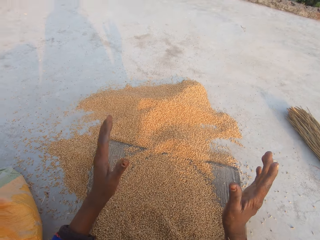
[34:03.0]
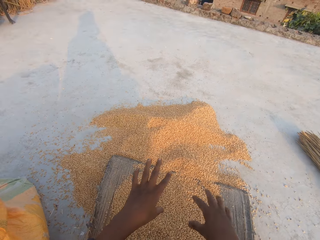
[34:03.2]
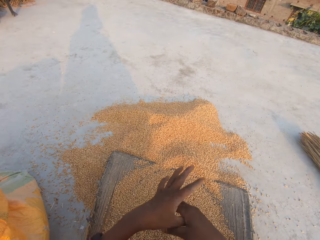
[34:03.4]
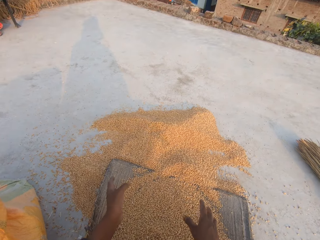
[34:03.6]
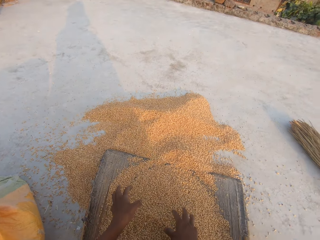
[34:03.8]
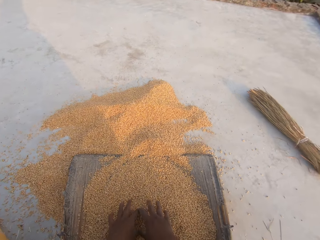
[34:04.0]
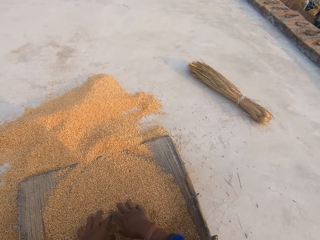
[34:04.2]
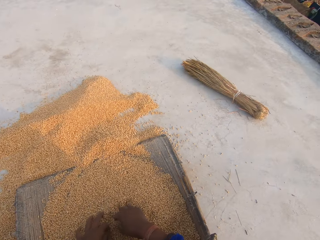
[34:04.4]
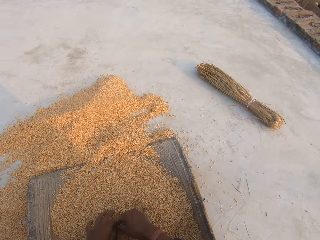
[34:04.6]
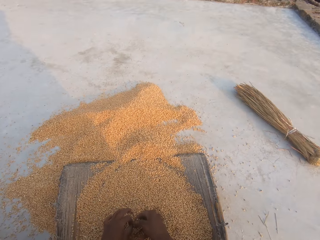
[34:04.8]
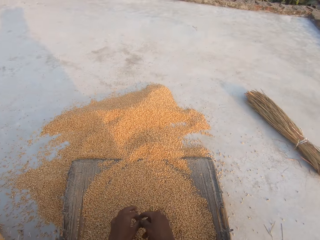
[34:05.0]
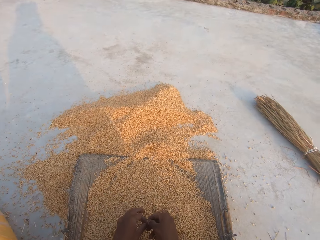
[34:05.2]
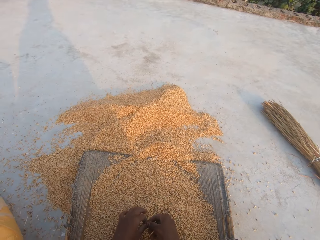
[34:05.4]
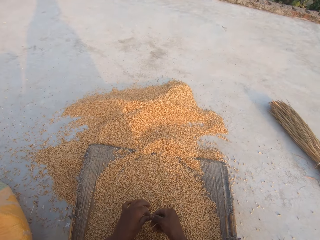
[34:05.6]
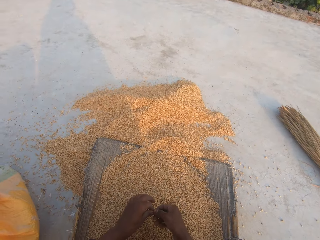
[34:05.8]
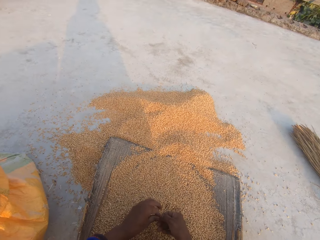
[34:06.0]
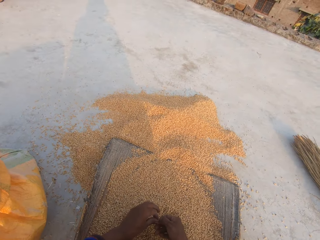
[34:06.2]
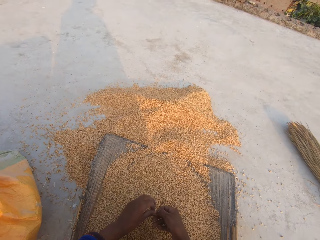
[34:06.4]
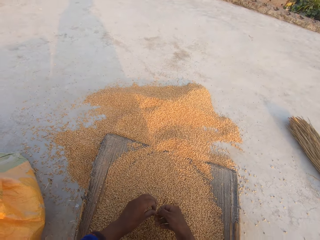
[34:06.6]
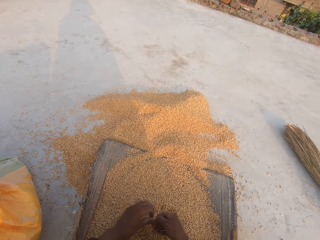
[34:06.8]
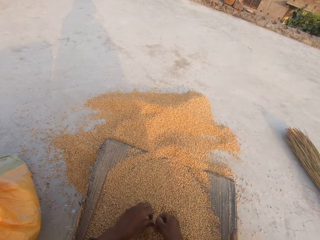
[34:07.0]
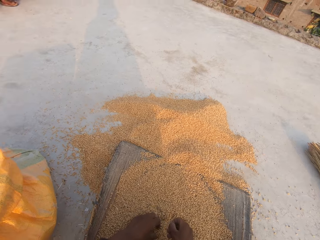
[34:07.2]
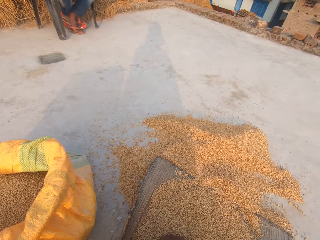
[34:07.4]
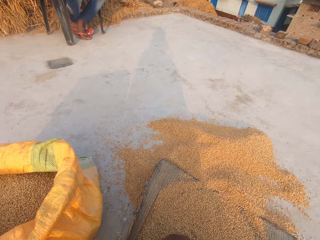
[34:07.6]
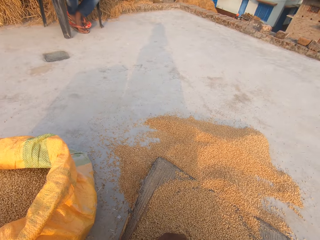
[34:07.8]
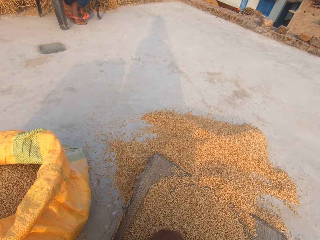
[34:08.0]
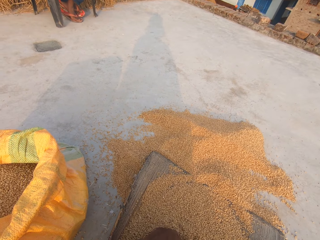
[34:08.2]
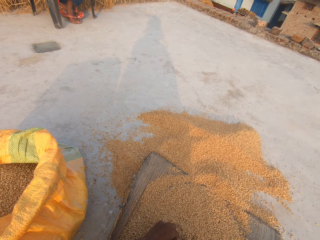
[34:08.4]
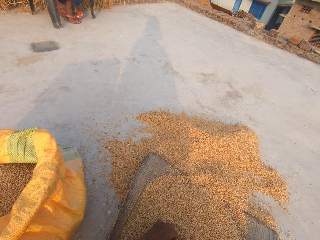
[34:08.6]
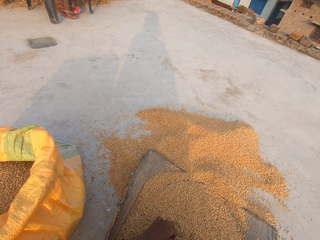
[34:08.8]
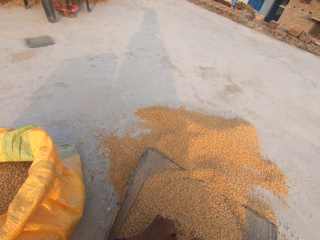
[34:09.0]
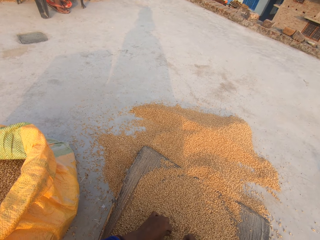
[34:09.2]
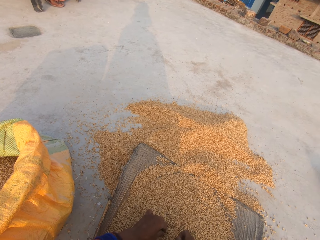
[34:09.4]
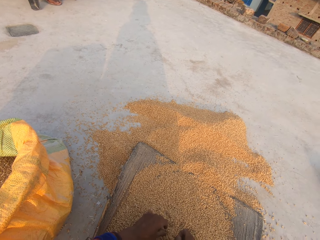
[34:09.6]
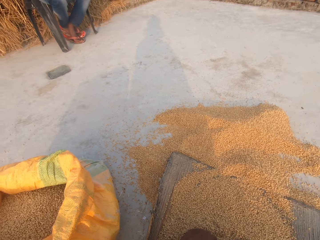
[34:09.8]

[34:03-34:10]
The camera wearer touches the wheat kernels.

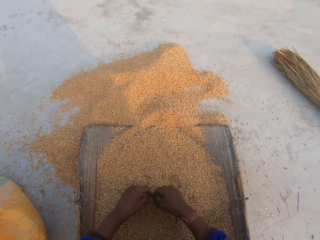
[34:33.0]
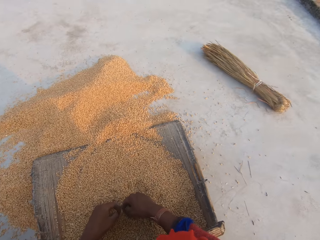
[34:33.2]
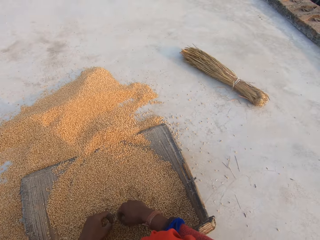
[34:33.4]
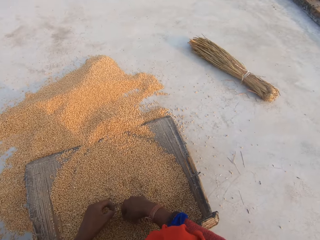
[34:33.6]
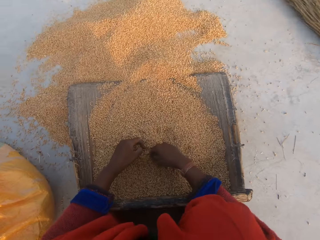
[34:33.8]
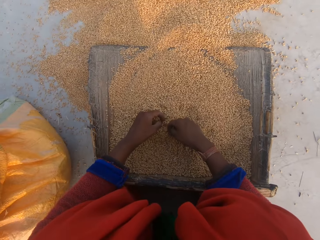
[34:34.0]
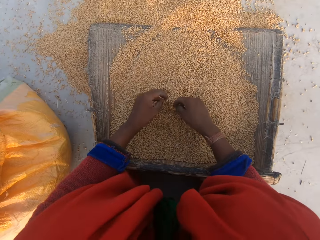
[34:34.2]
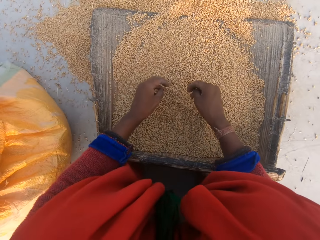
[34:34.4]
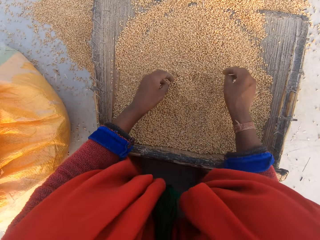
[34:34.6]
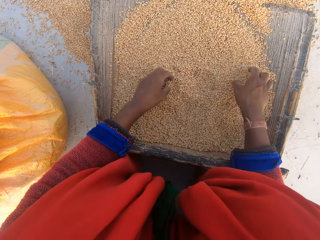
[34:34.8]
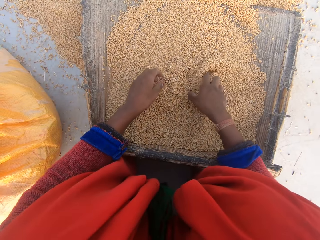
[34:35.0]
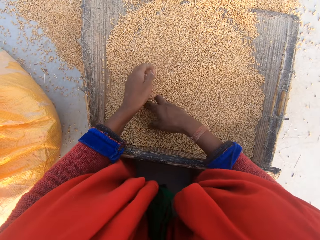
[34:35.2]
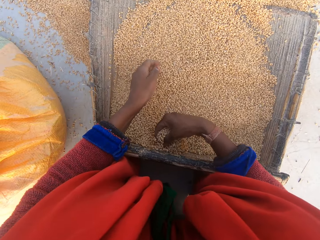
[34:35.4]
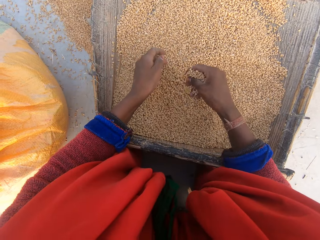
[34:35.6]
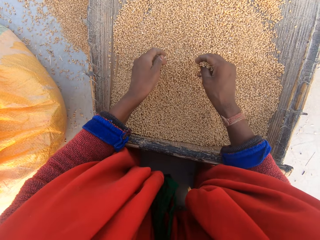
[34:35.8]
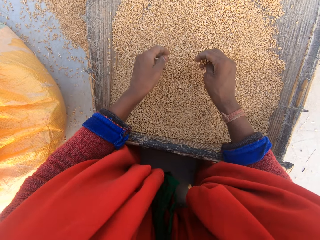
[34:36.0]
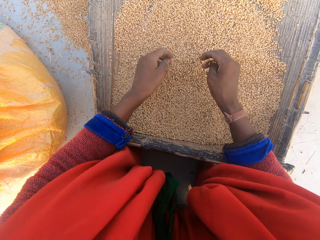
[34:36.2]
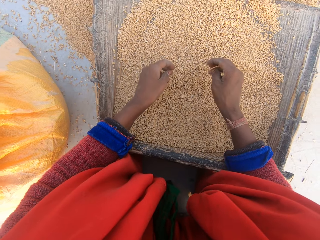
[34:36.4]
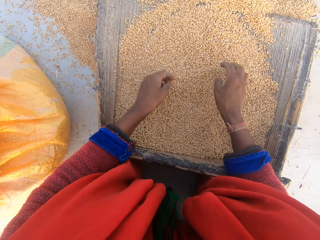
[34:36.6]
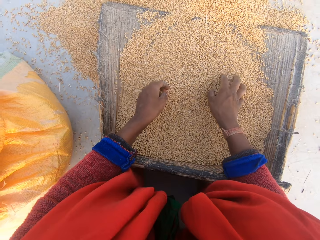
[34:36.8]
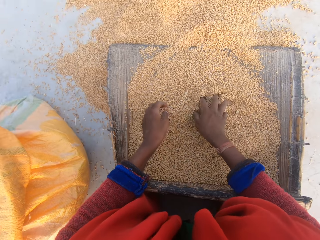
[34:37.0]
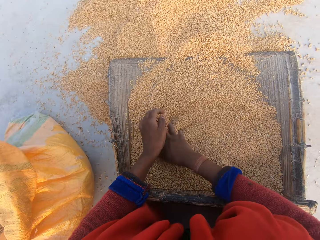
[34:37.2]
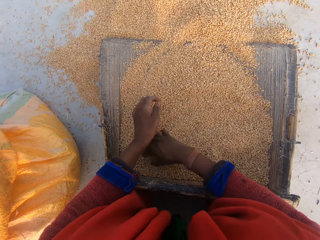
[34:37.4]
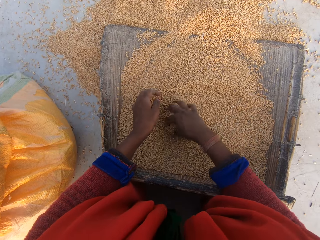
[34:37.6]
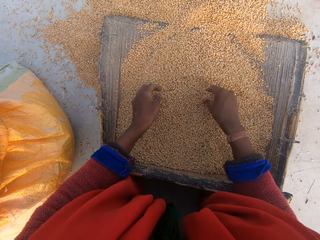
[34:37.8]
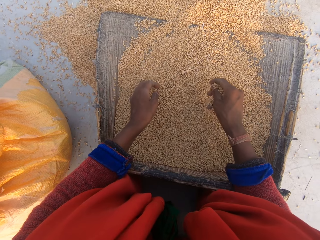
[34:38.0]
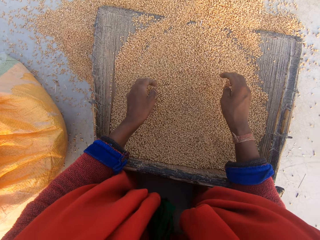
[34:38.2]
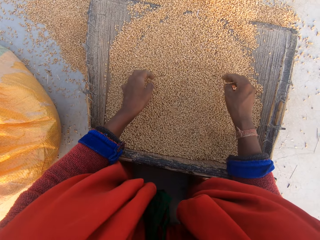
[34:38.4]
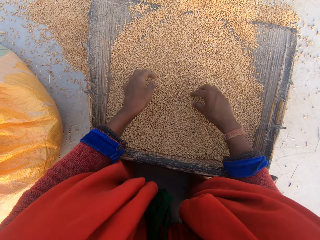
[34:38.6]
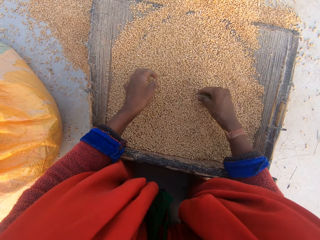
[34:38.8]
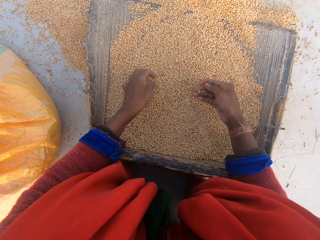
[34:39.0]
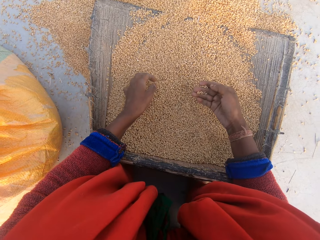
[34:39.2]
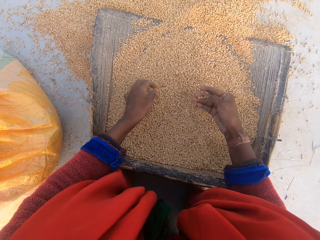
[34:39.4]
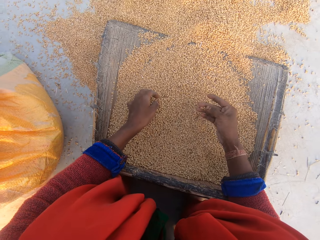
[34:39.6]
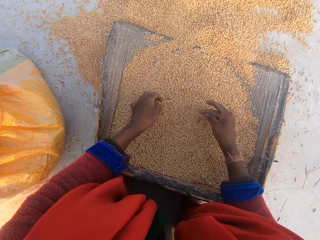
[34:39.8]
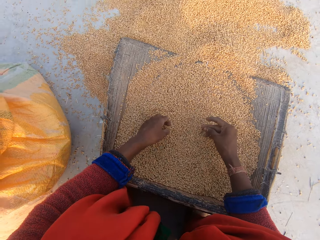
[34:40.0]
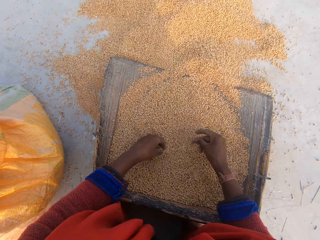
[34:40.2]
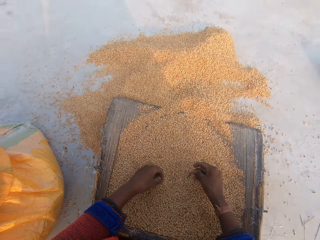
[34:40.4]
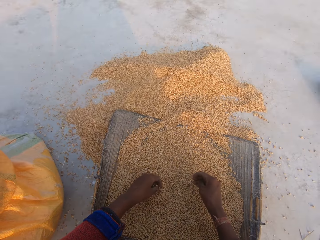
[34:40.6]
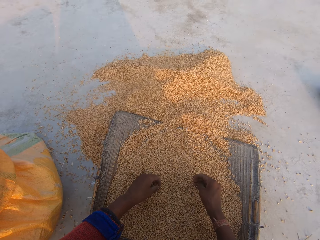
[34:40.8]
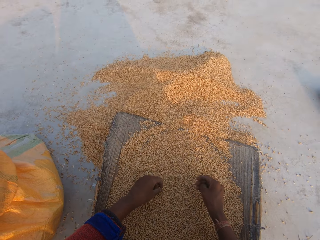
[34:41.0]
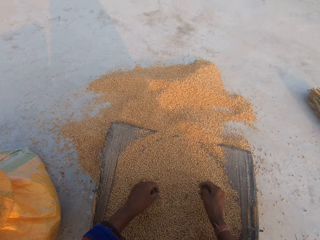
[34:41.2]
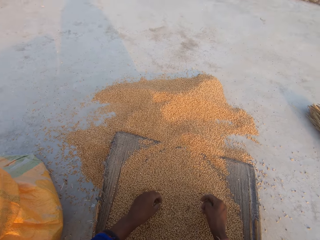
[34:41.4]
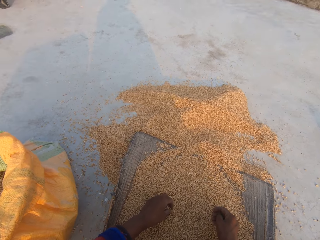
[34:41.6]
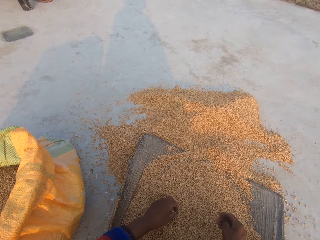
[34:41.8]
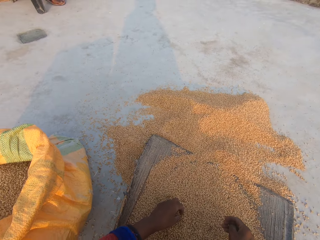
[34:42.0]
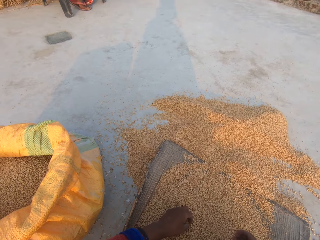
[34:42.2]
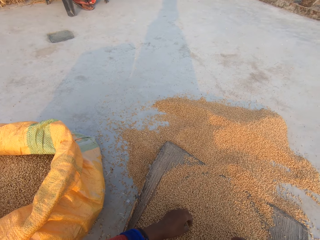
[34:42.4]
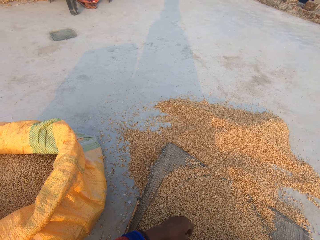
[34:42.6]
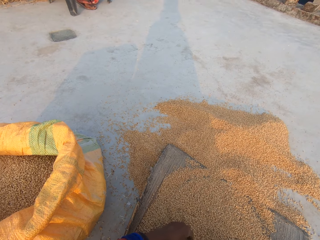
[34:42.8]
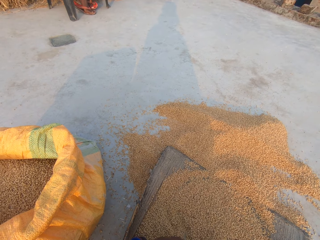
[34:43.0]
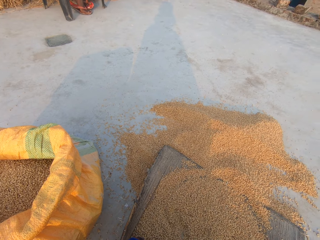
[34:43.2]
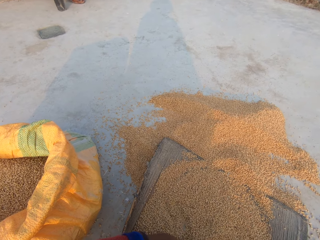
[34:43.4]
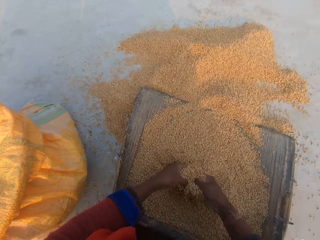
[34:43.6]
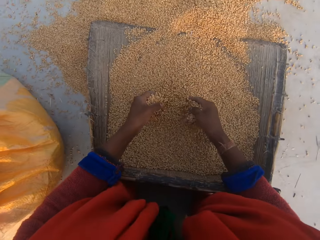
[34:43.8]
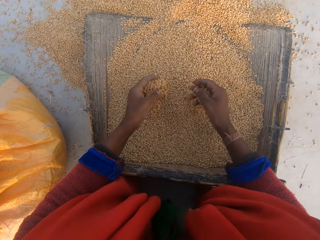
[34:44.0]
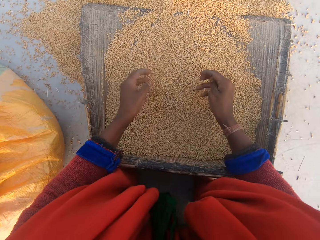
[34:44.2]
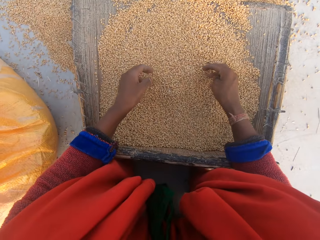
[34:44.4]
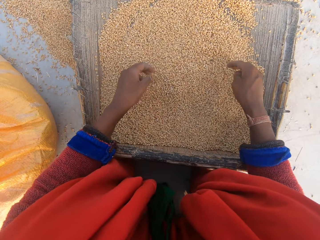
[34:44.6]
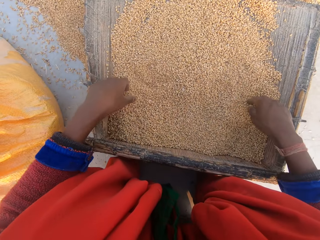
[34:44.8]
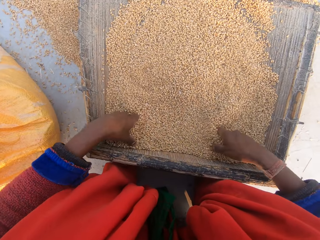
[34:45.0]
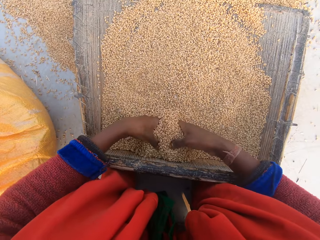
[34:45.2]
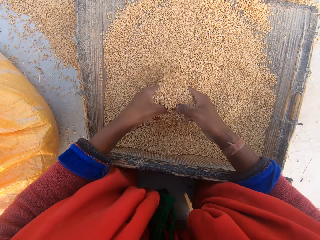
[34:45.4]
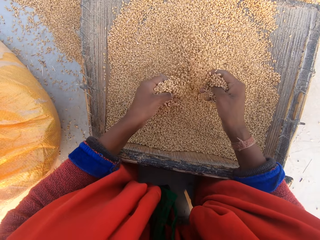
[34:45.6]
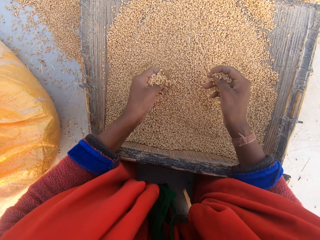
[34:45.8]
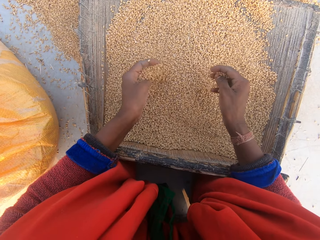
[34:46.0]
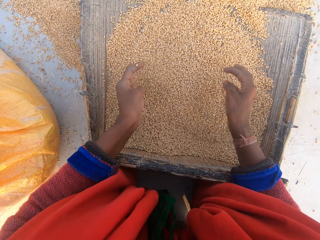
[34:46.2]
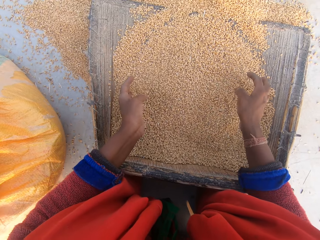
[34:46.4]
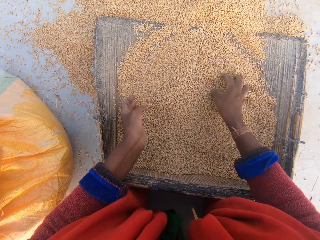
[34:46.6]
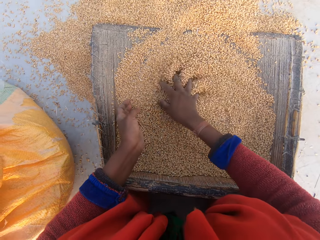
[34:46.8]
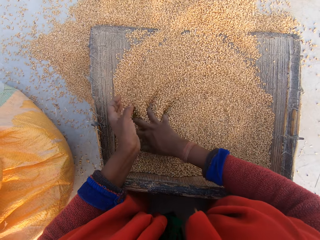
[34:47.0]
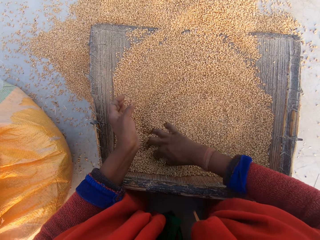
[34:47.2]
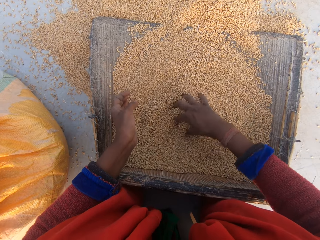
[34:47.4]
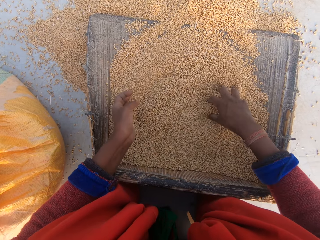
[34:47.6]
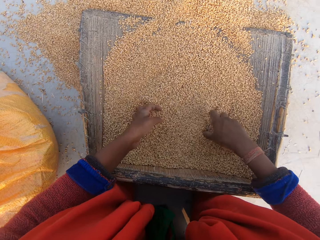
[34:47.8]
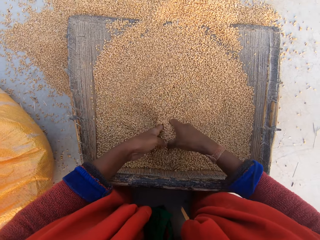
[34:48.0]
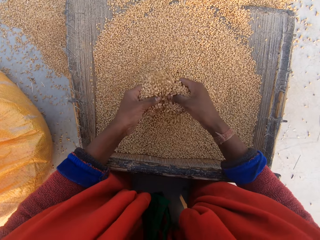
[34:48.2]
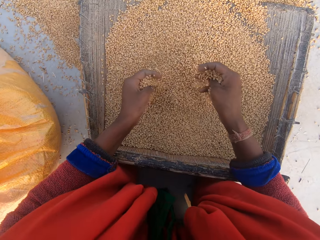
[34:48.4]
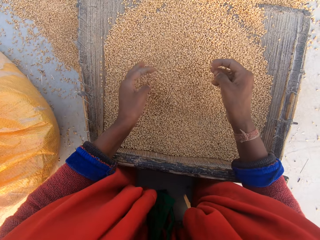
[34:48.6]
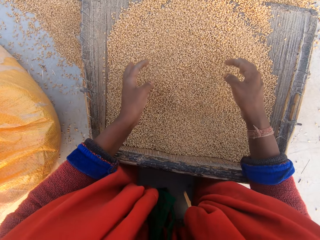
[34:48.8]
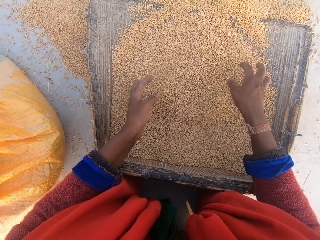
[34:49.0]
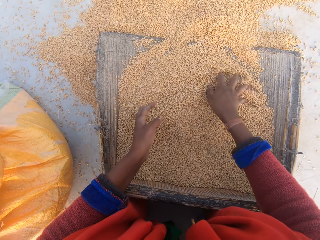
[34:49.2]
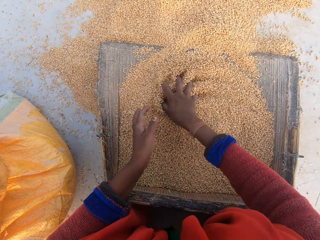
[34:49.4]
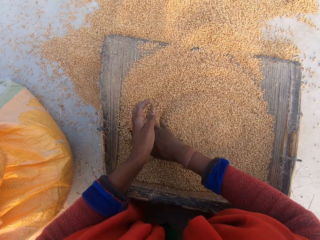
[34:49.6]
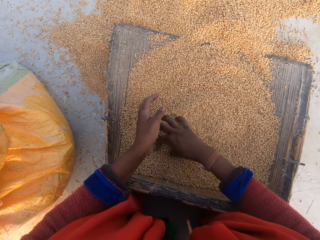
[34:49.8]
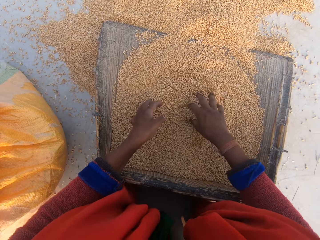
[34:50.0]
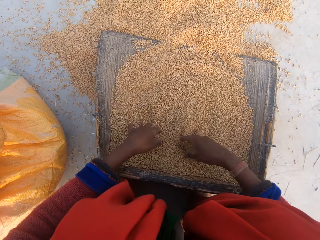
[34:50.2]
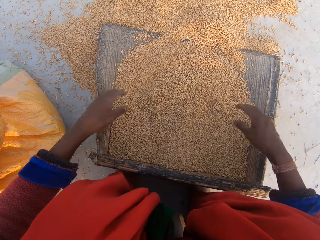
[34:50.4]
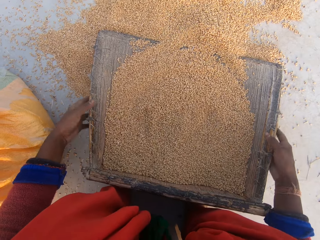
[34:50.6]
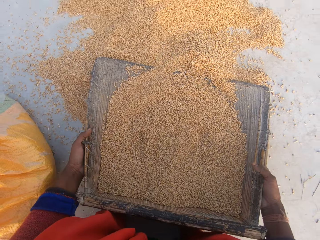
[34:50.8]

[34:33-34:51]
The camera wearer spreads the wheat kernels. They scoop the wheat kernels. They drop the wheat kernels in the sieve. They spread the wheat kernels. They scoop the wheat kernels with the hand. They drop the wheat kernels in the sieve. They pick wheat kernels. They hold a dirt. They pick the dirt from the beans. They drop the wheat kernels in the sieve. They stare at a man. They drop the wheat kernels in the sieve. They scoop the wheat kernels with the hand. They drop the wheat kernels in the sieve. They spread the wheat kernels. They talk to the man. They scoop the wheat kernels with the hand. They drop the wheat kernels in the sieve. They spread the wheat kernels. They hold the sieve with both hands.
